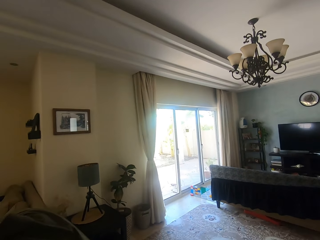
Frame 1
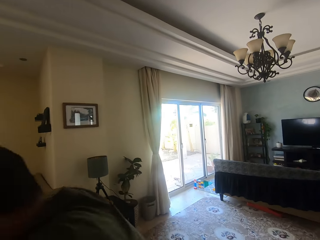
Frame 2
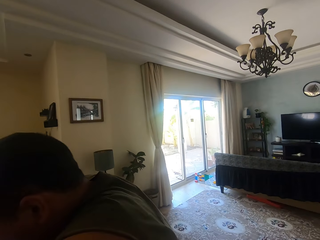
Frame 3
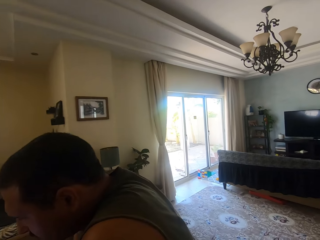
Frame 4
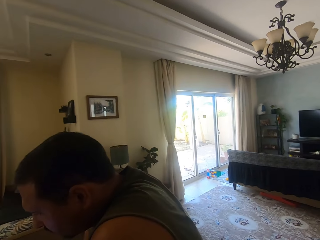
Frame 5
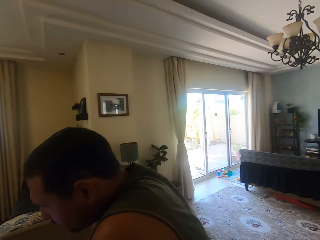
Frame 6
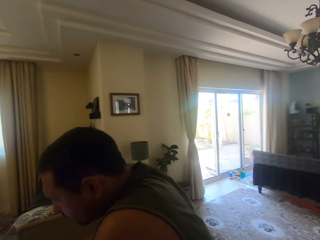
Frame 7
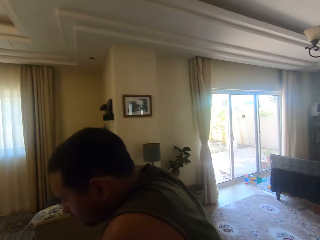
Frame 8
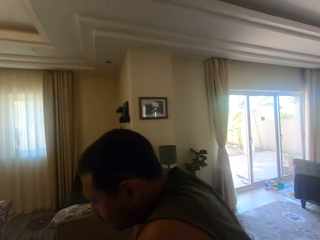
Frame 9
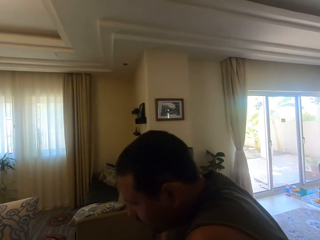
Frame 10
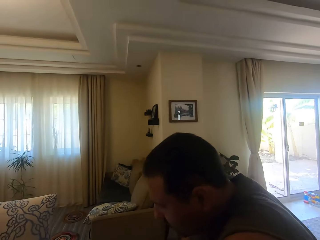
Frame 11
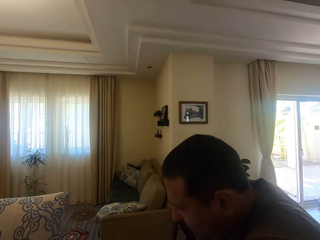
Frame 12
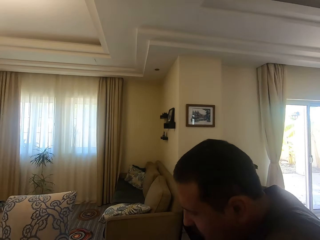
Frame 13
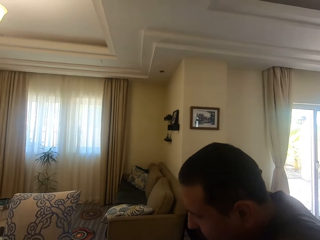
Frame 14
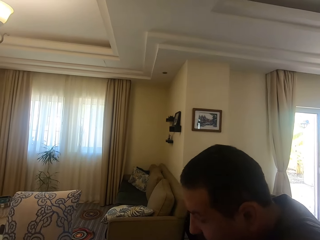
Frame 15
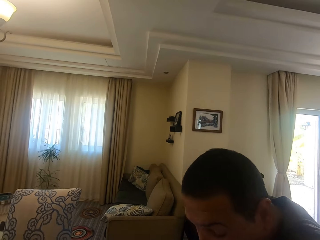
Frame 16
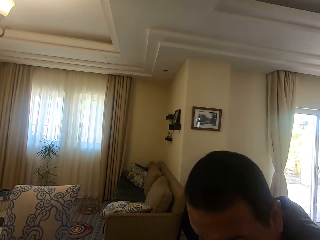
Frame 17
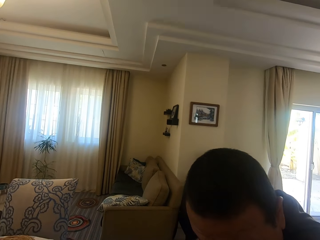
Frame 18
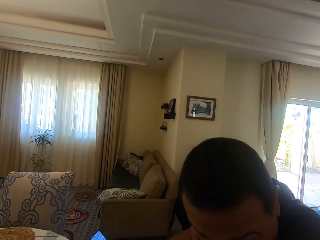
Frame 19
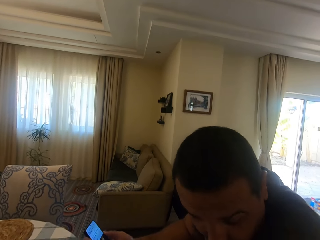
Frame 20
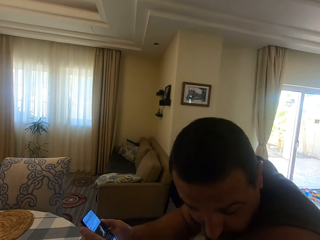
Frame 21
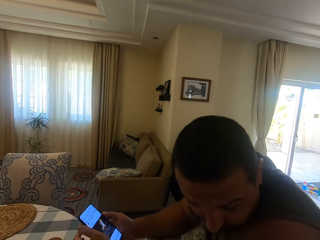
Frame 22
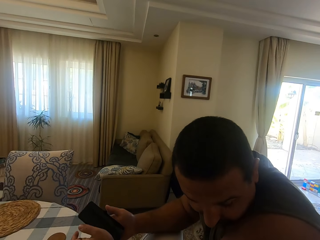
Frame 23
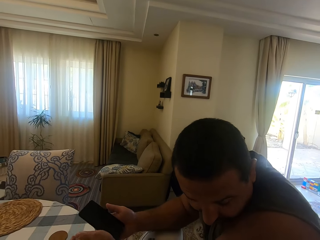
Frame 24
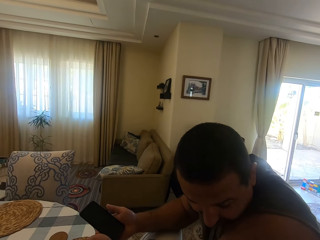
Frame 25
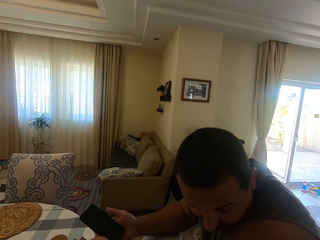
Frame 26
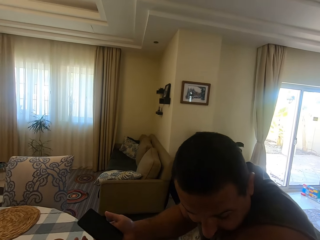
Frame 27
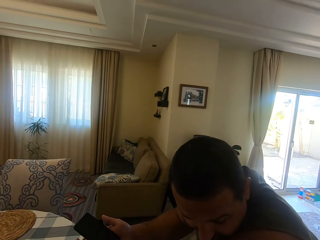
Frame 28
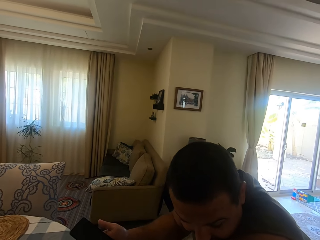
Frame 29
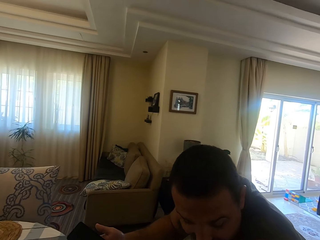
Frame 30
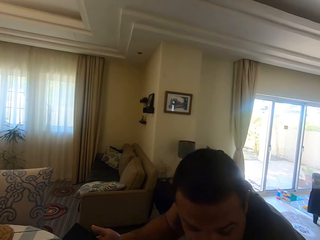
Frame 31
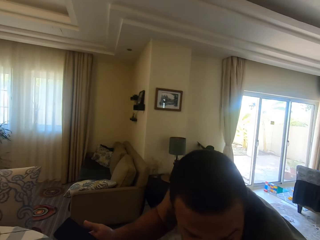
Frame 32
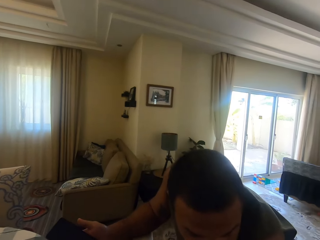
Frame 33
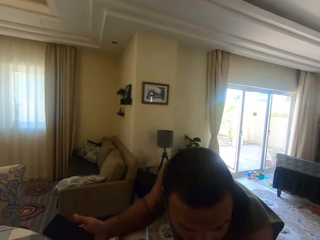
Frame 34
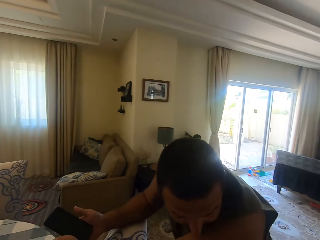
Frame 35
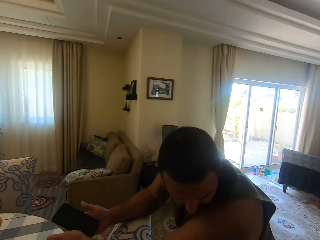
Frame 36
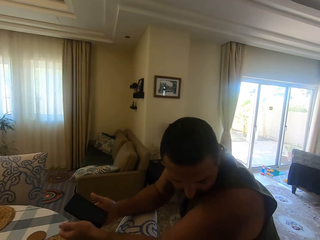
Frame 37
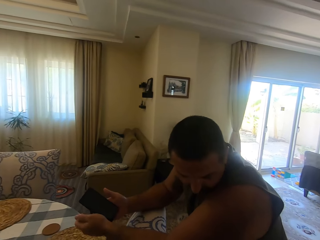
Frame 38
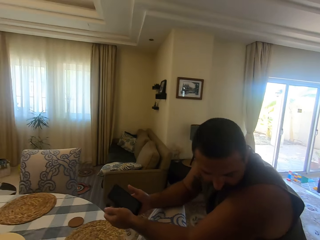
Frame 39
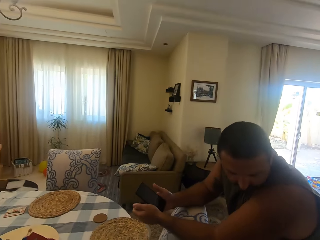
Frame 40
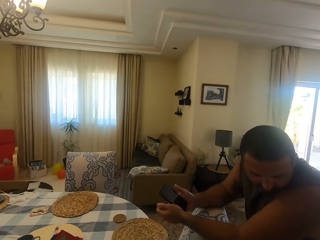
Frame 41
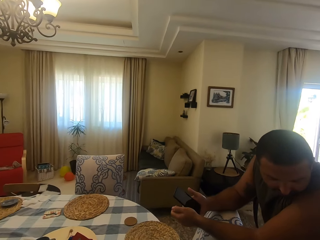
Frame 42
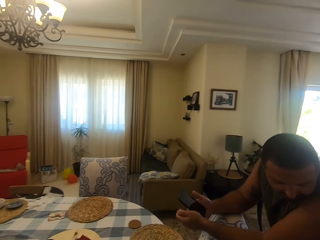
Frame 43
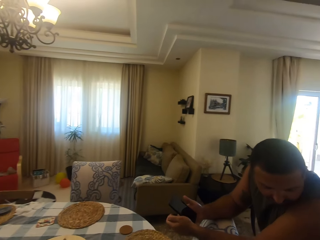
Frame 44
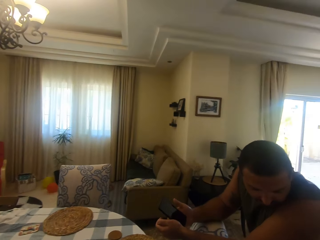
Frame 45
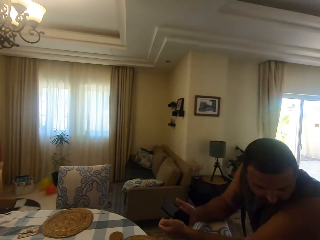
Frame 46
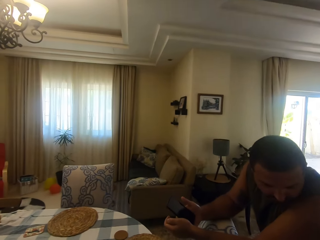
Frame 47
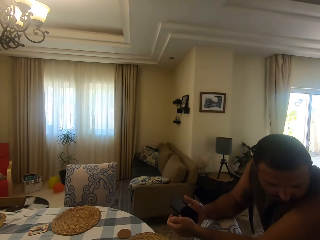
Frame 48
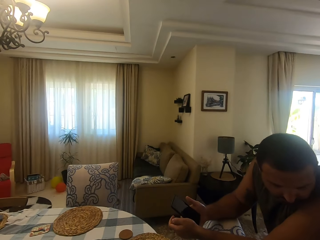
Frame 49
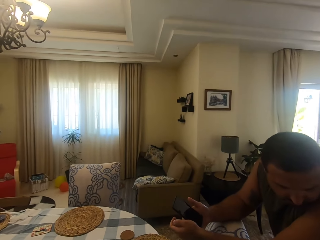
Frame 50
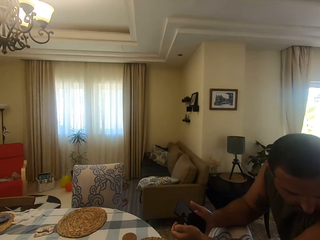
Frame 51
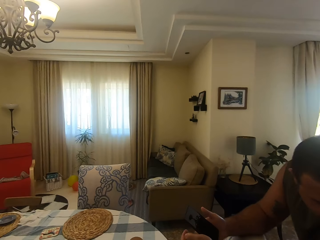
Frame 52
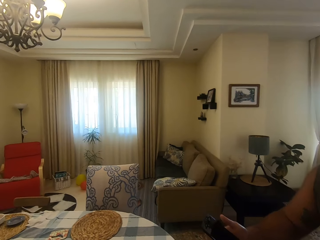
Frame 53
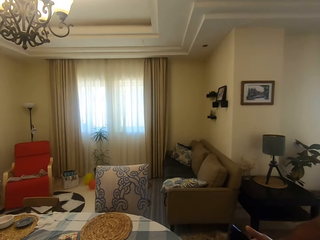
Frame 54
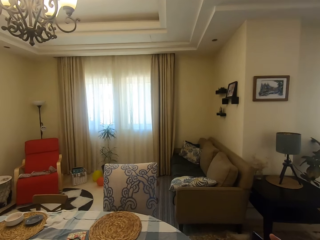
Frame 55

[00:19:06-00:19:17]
The camera wearer looks around. The man turns his head. The camera wearer dialogues with the person and another person. The man kisses his arm. The camera wearer looks around.

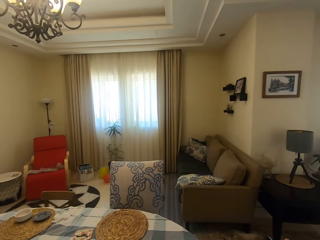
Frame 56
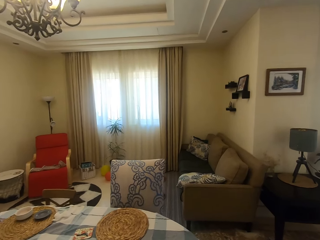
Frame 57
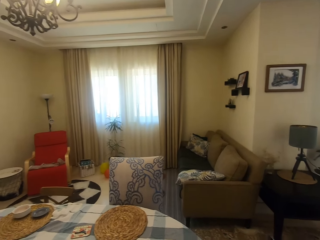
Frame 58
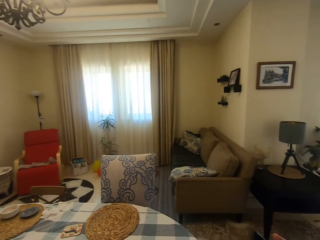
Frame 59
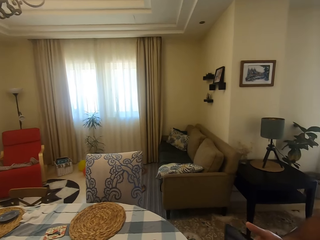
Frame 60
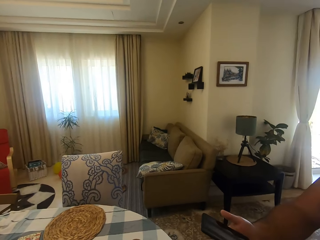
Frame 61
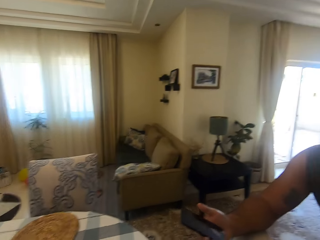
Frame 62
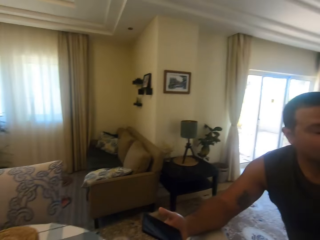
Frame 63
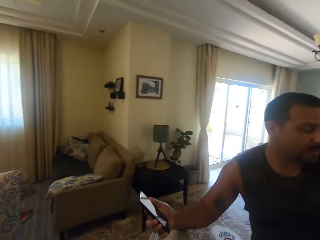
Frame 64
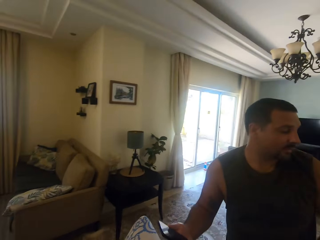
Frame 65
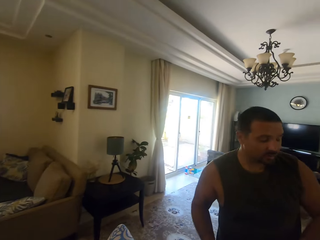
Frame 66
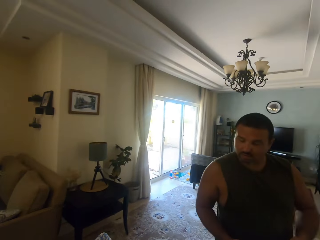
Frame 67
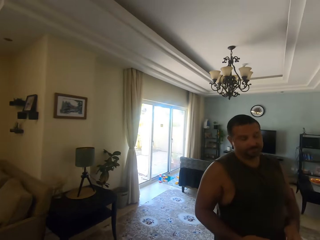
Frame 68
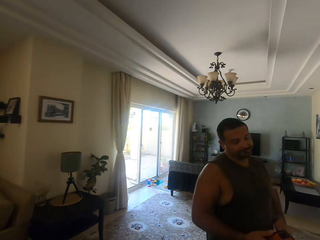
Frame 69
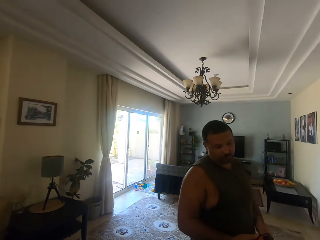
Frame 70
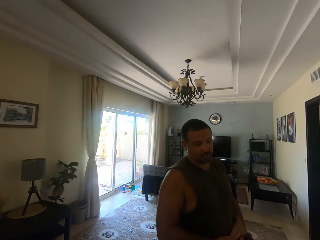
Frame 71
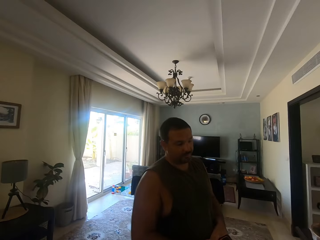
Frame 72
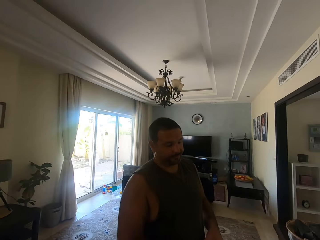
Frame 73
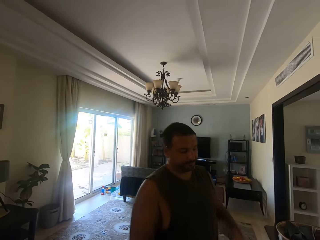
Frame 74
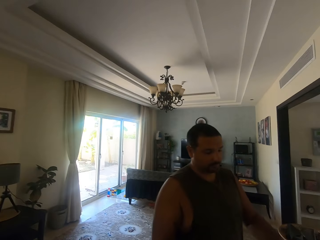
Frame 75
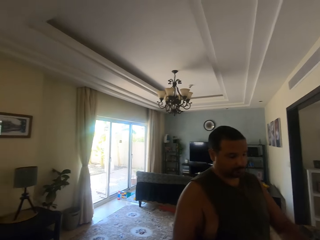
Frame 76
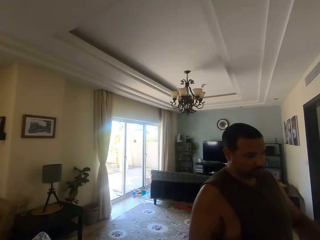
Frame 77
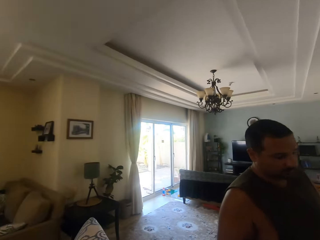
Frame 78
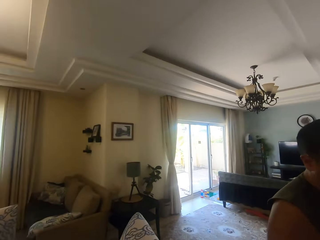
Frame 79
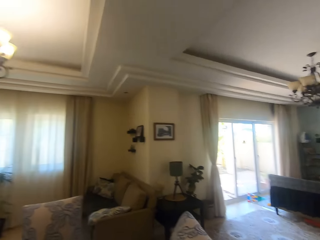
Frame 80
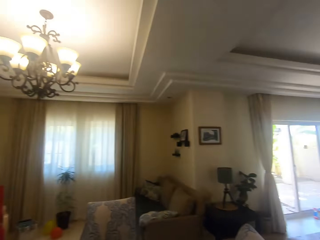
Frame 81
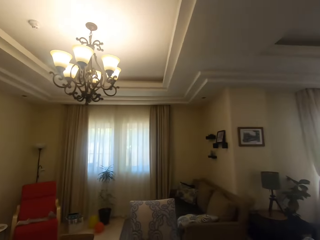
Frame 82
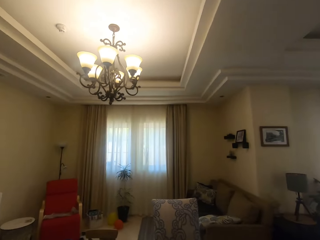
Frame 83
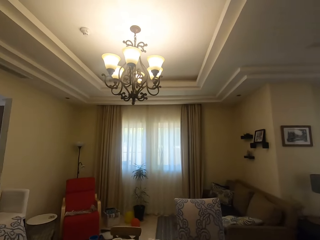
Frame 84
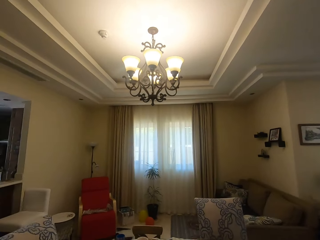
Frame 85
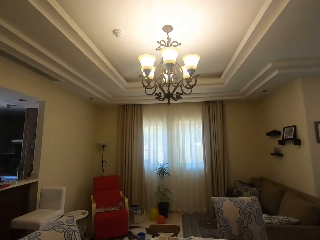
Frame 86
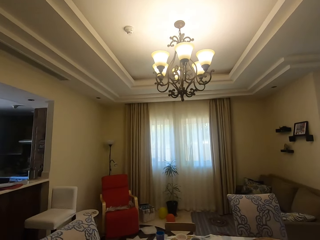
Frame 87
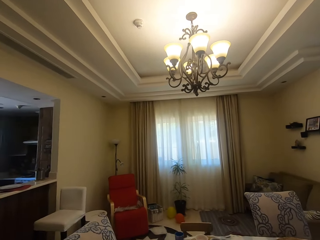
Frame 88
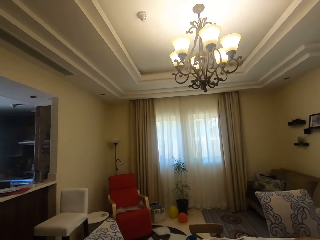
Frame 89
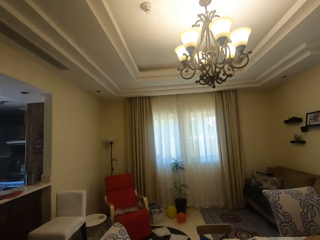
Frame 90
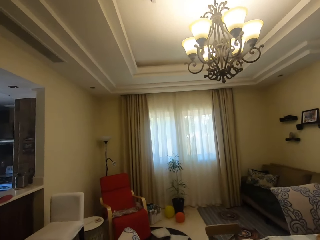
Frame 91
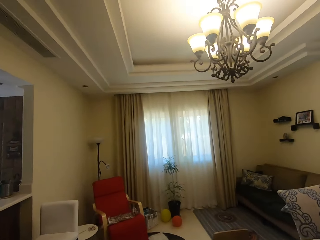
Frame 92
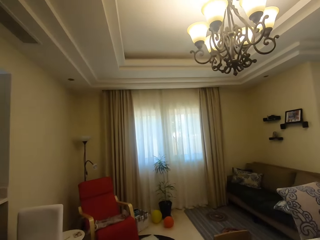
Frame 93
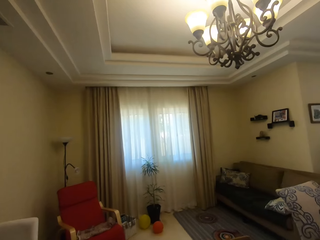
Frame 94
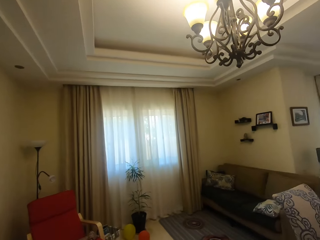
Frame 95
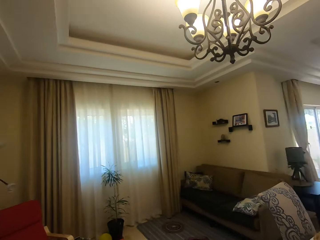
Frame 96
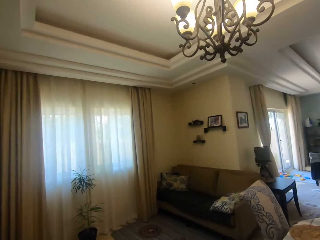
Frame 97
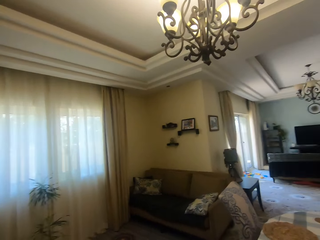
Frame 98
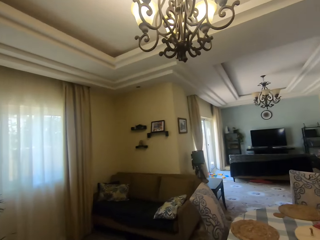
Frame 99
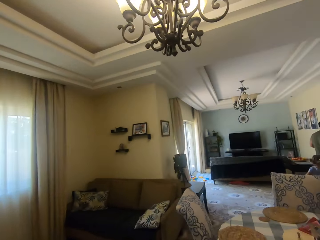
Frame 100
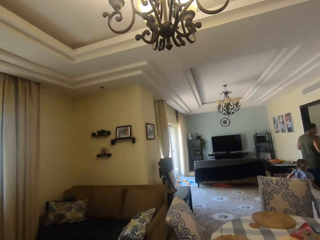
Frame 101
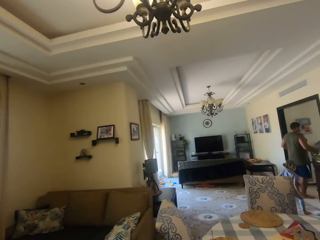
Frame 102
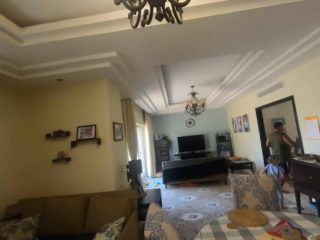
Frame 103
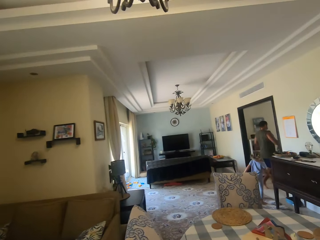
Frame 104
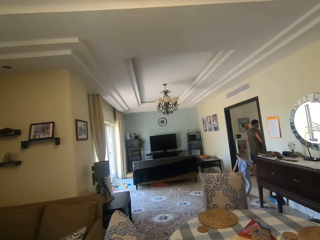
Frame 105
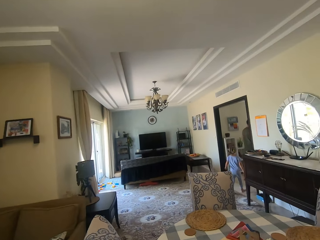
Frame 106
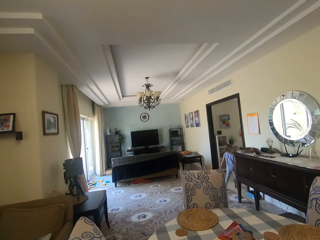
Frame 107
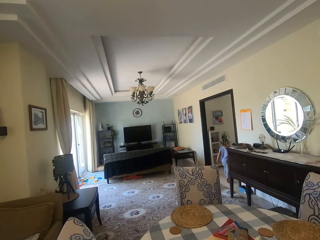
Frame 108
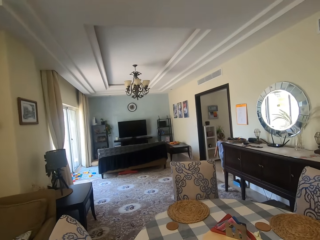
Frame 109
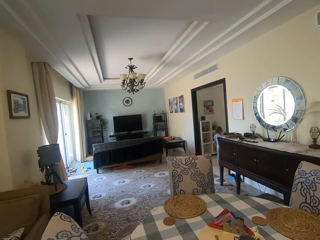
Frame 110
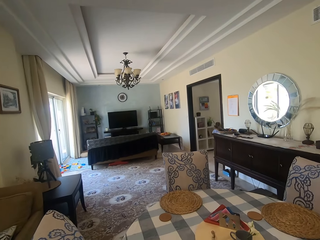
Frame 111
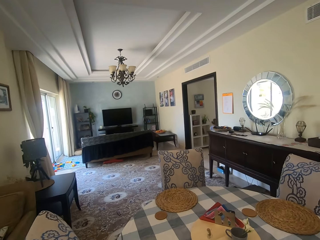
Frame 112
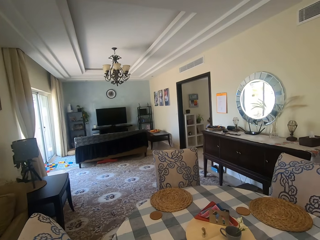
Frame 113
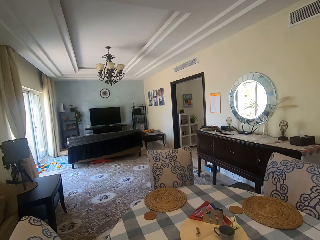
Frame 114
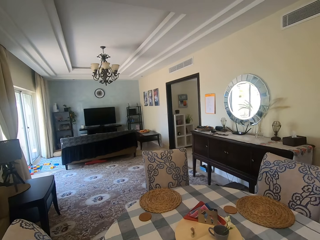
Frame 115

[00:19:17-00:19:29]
The other person dialogues with the first person and the camera wearer. The man turns around. The camera wearer looks around. The first person holds a phone. The camera wearer walks around. The man walks around. The first person talks with the other person. The camera wearer looks around. They walk in the house. They turn around. The girl walks around. The man walks around. The camera wearer looks around.
